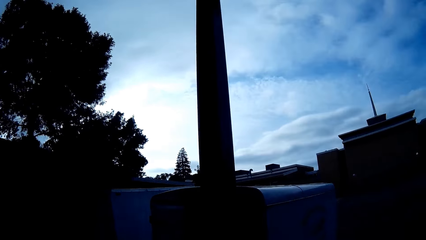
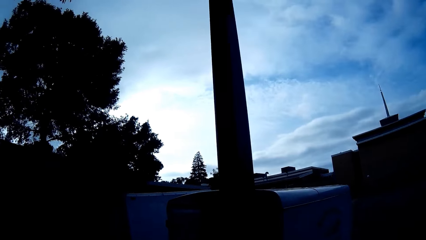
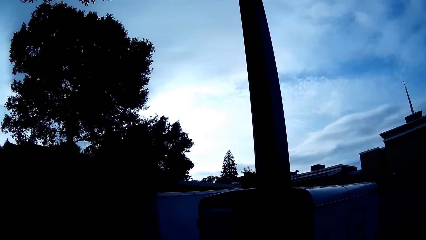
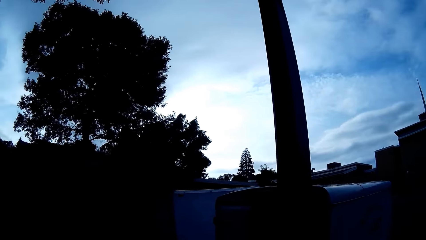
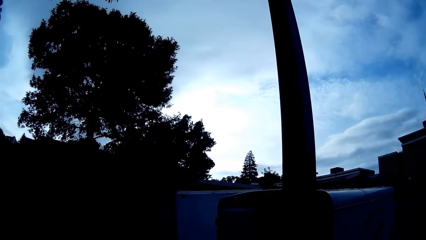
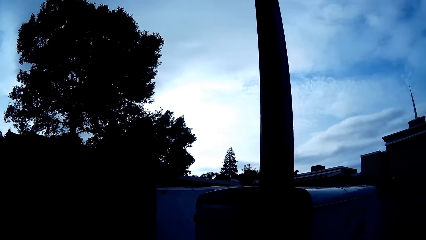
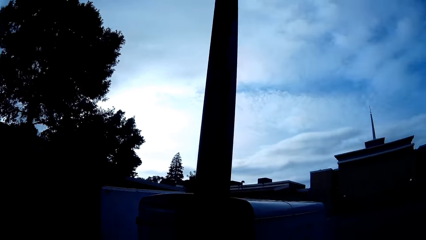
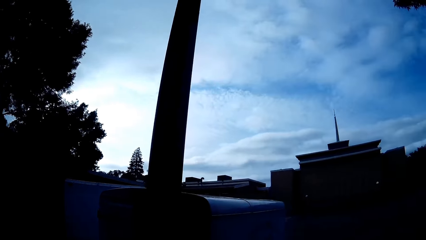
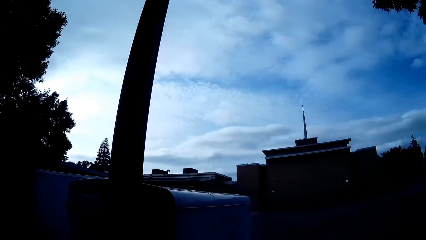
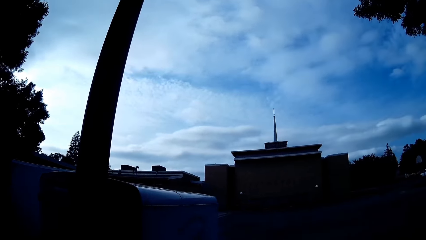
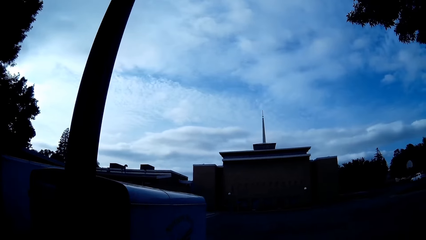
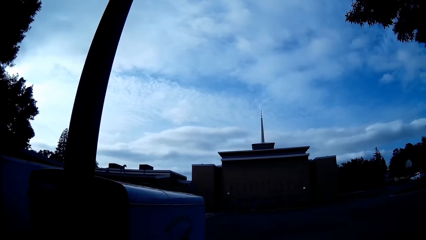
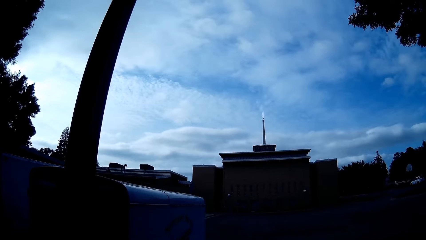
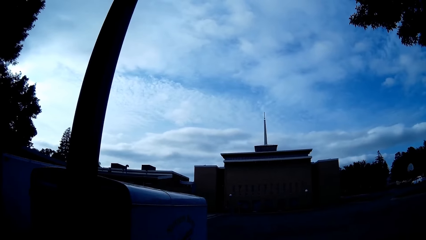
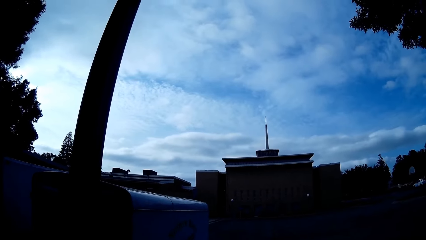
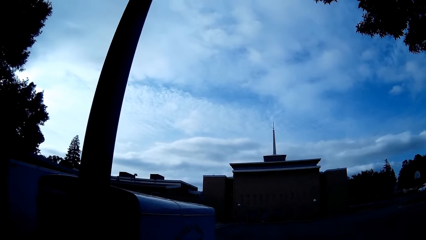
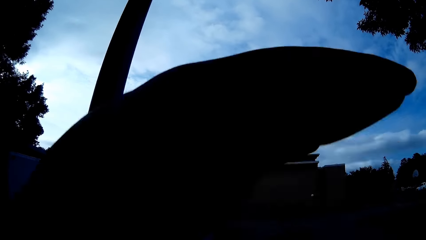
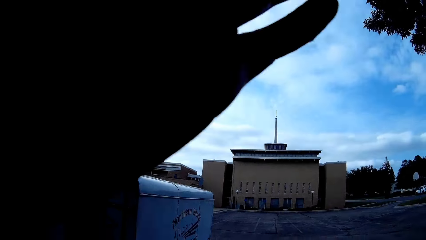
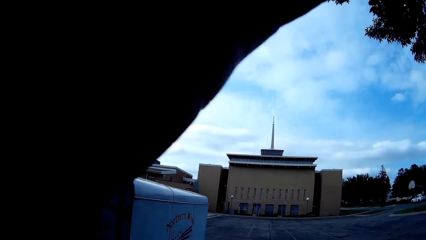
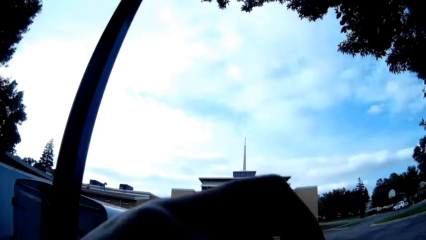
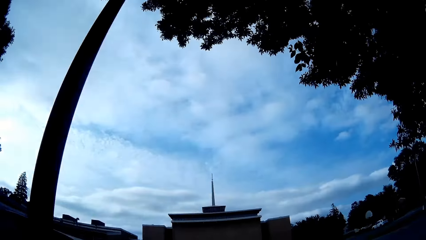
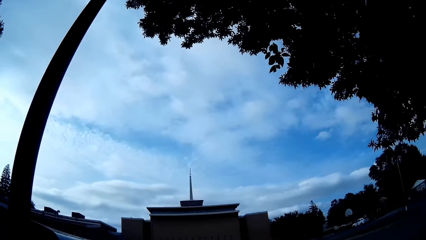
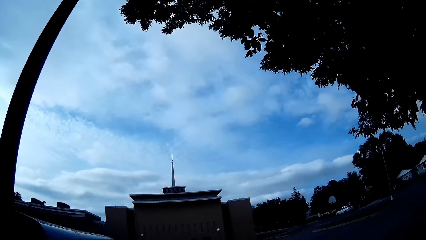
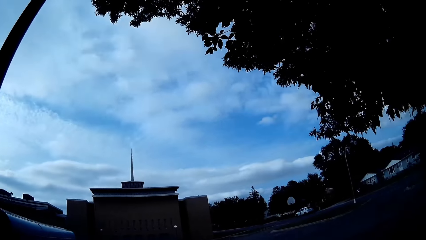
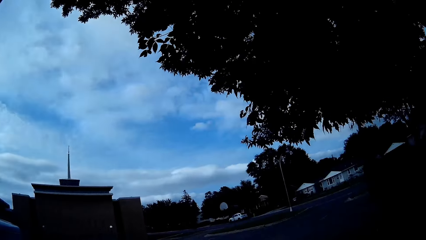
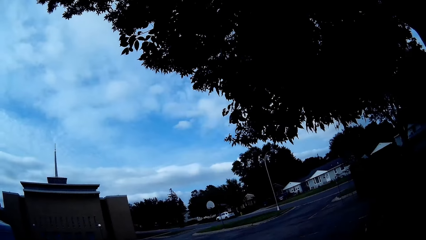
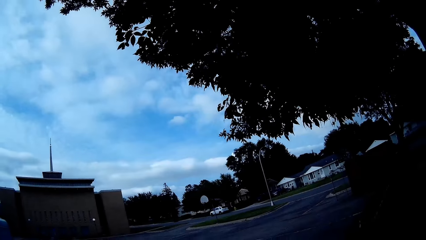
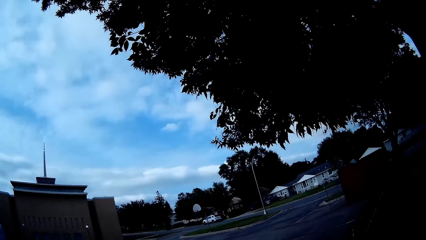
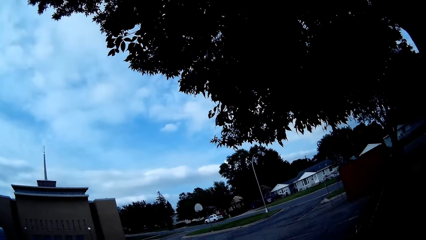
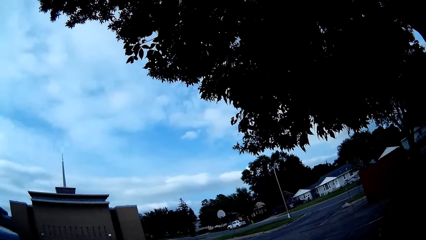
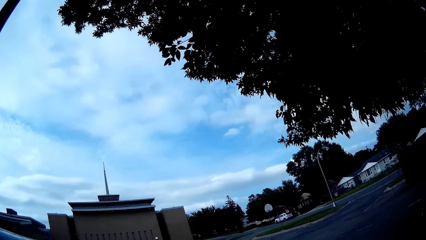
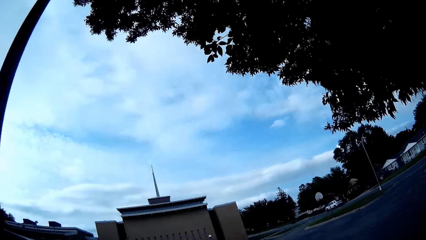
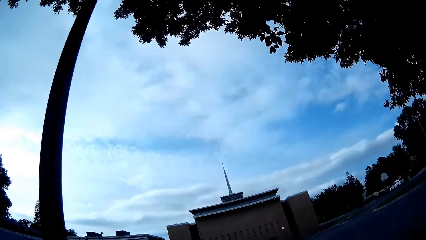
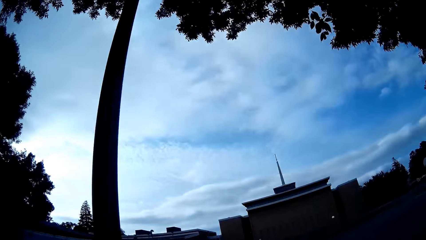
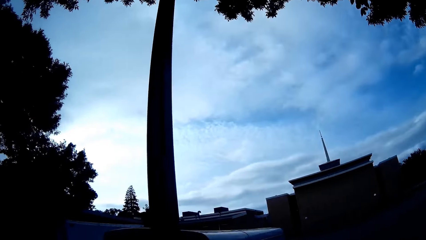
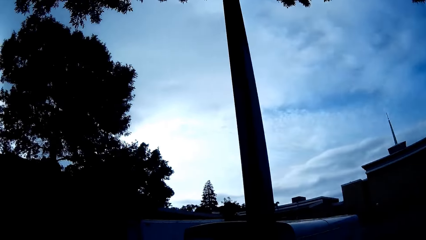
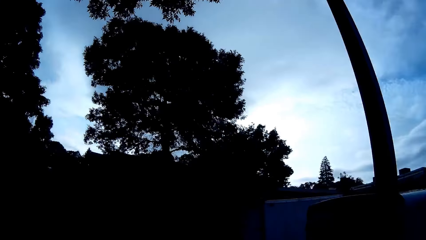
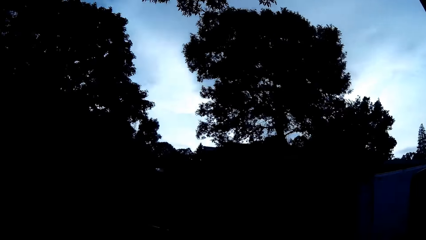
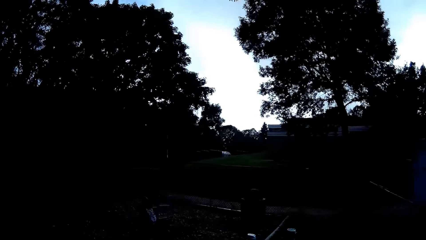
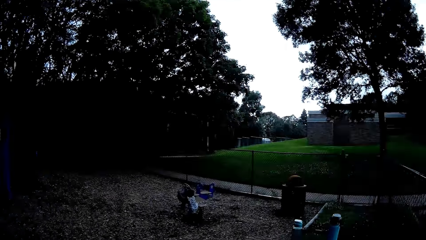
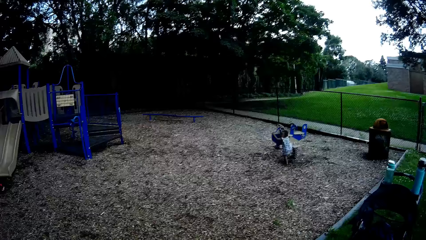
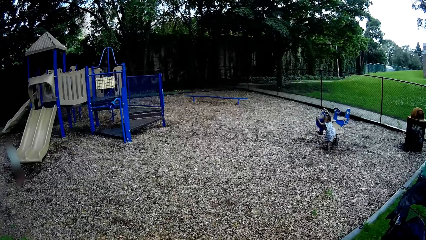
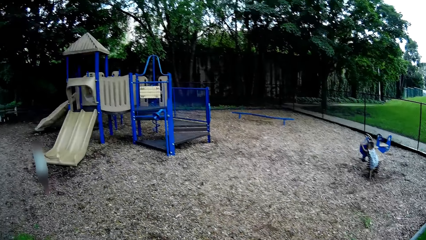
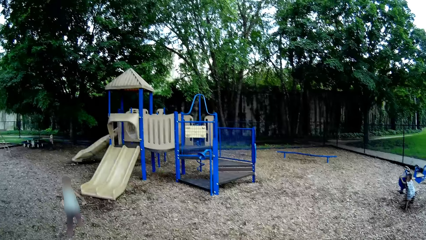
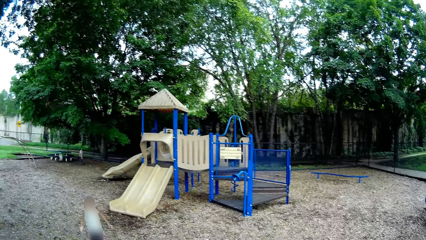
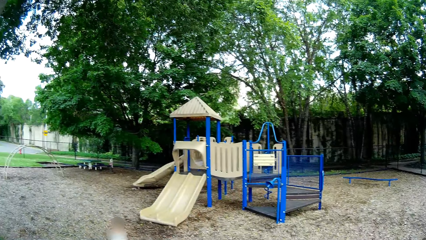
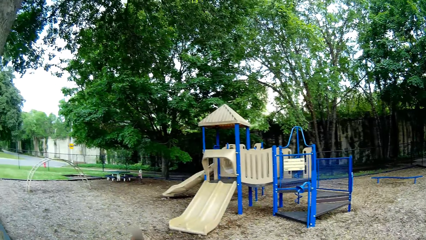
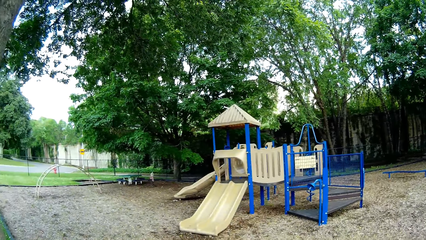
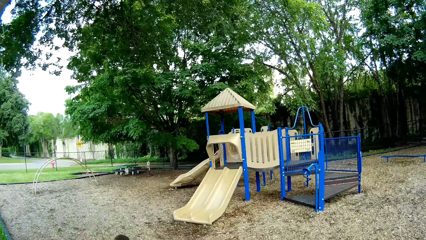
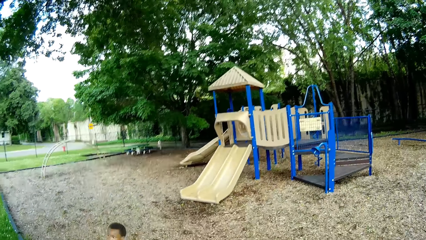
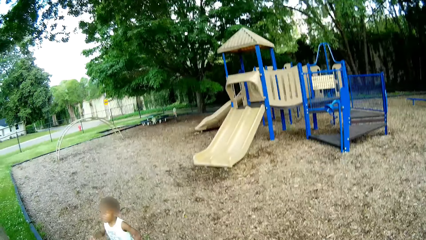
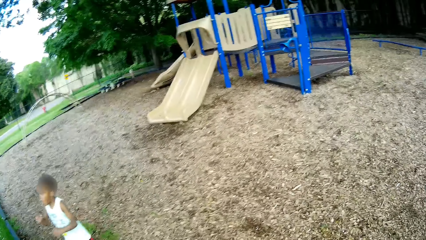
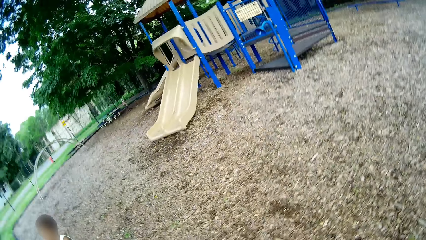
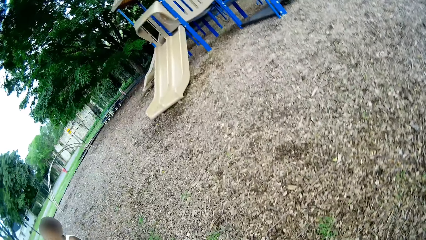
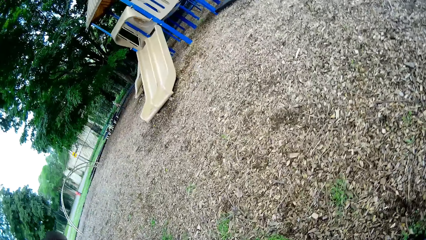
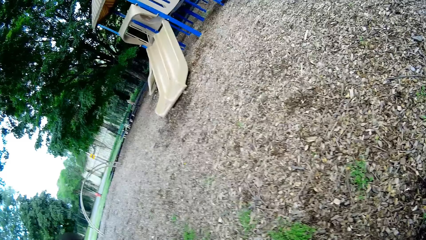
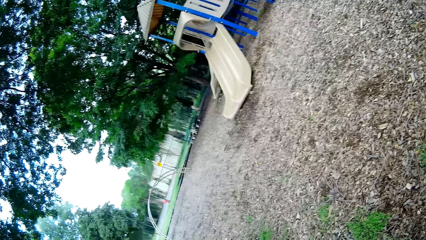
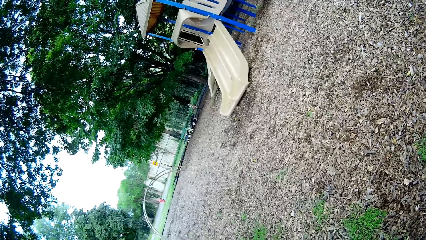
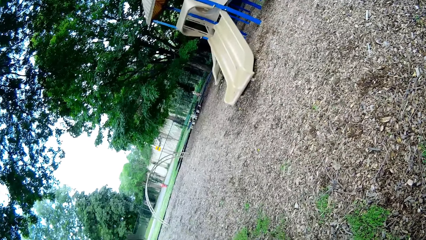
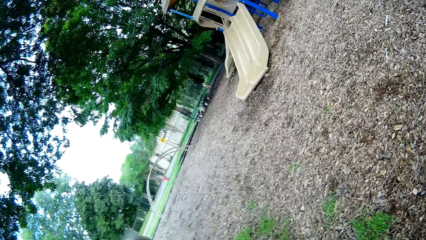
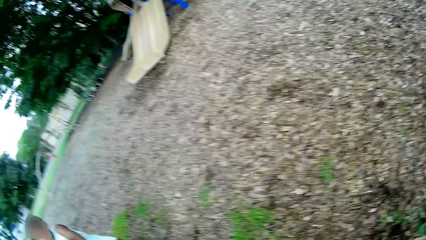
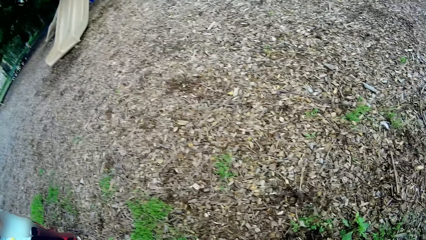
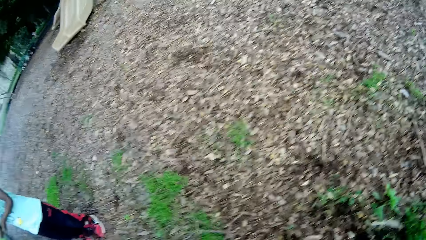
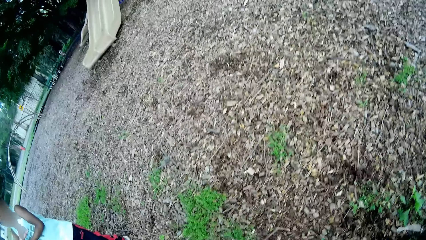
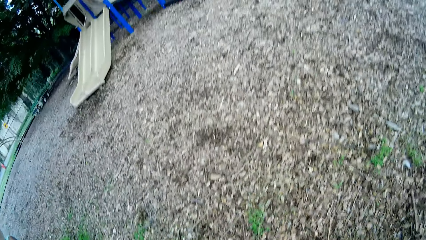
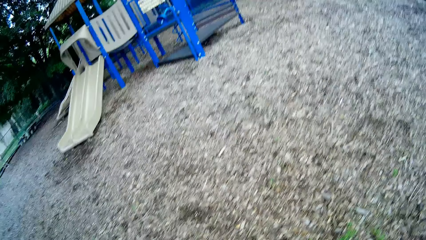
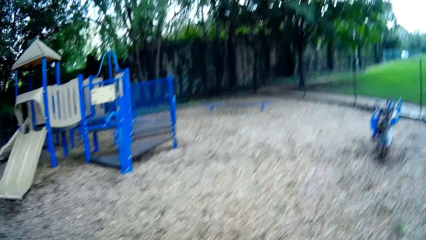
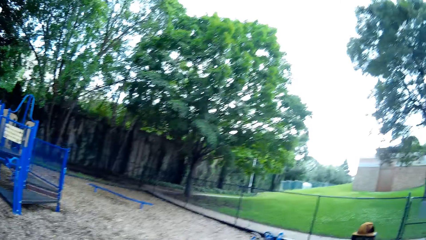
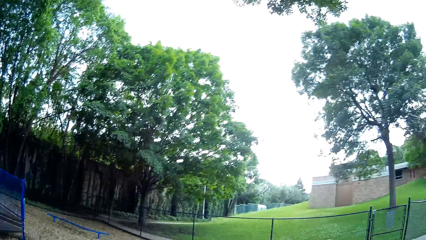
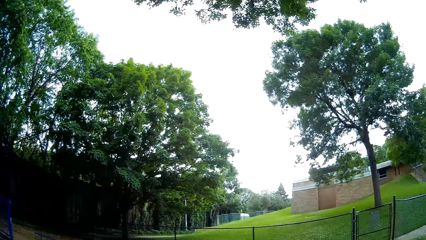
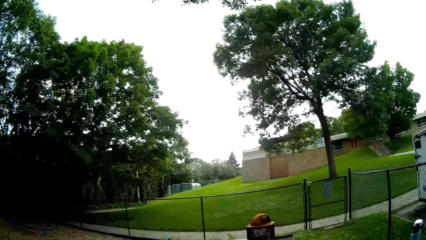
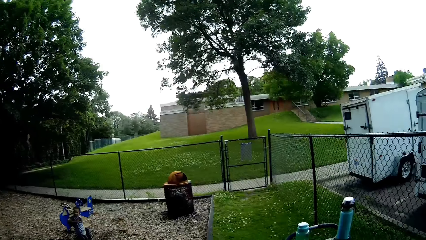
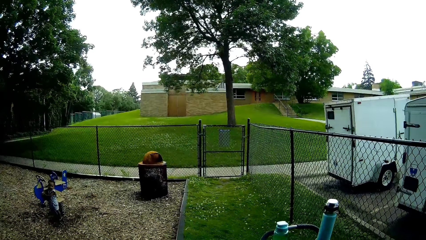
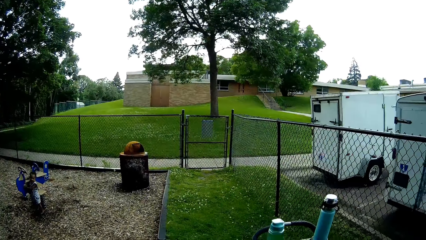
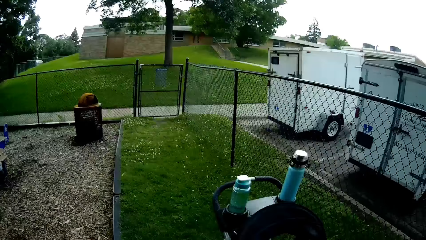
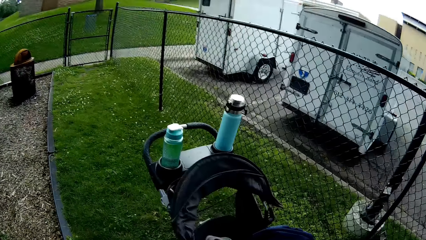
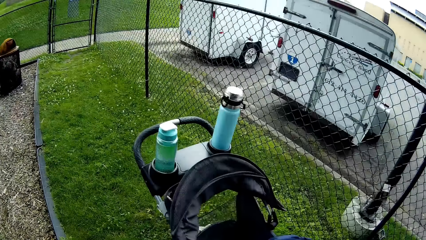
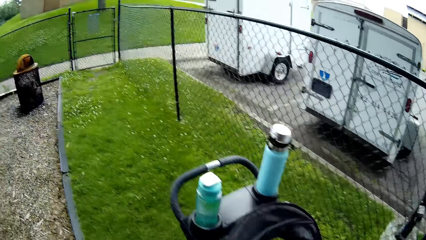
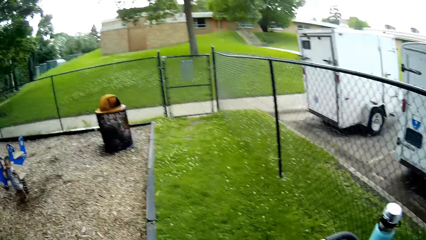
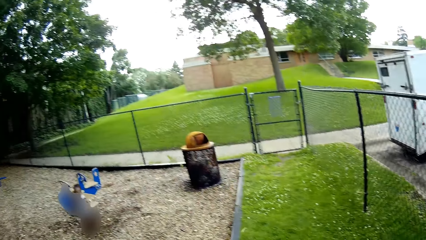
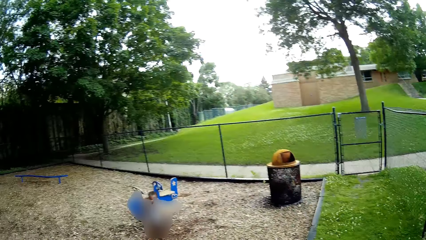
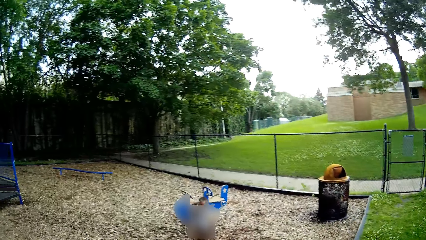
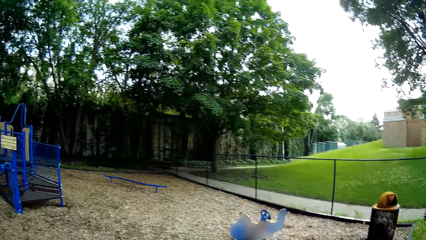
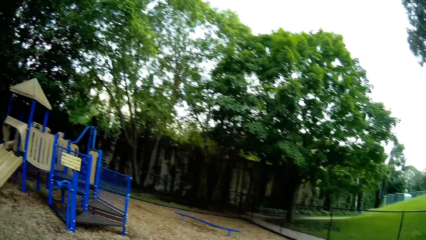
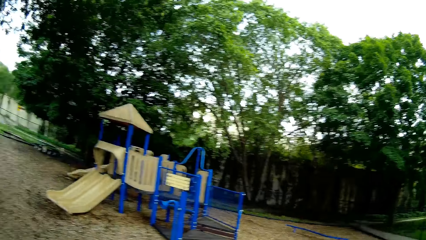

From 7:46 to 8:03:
The camera wearer touches the head with the left hand. They talk to a child and another child while walking.
